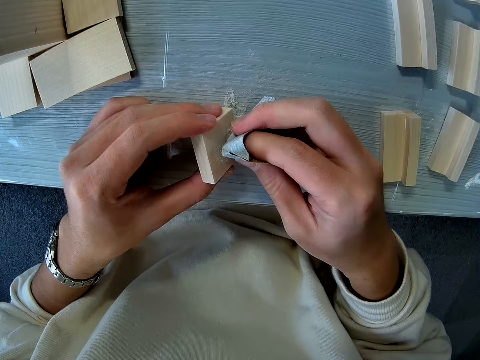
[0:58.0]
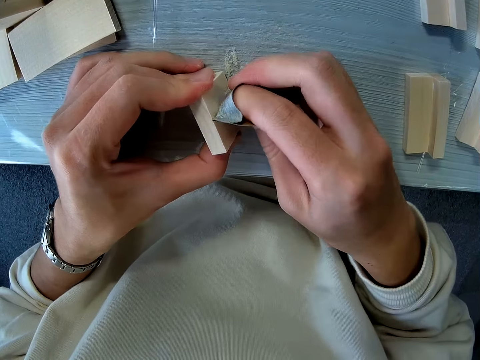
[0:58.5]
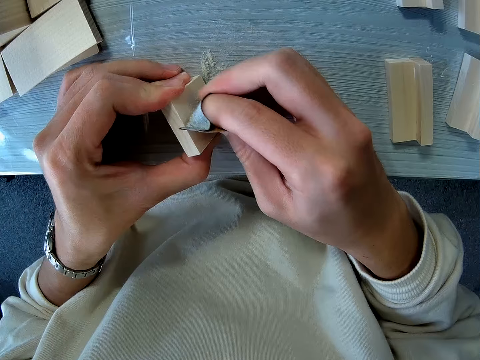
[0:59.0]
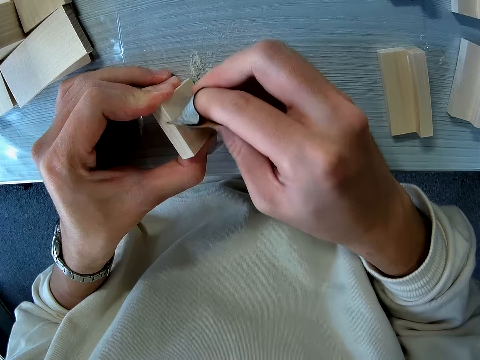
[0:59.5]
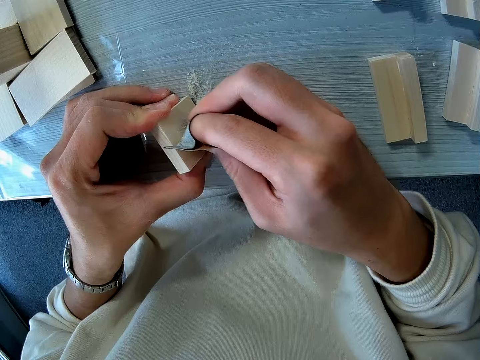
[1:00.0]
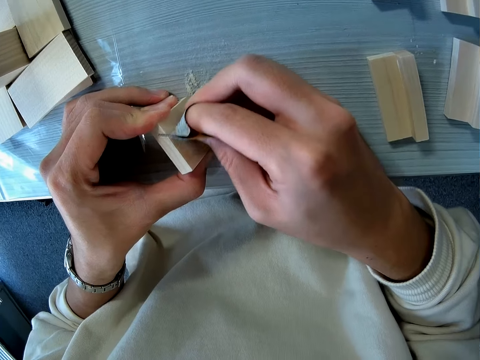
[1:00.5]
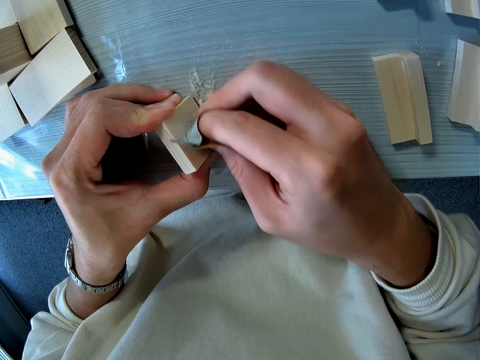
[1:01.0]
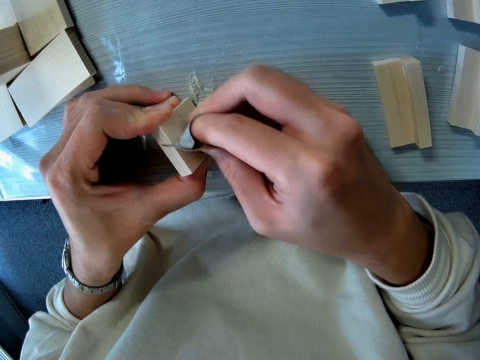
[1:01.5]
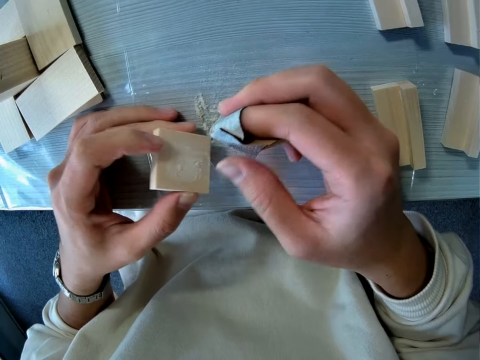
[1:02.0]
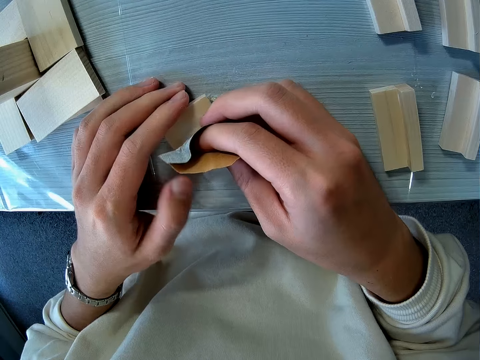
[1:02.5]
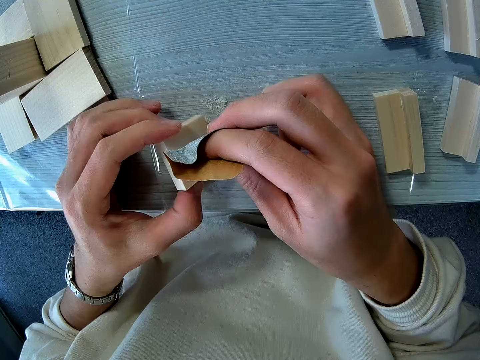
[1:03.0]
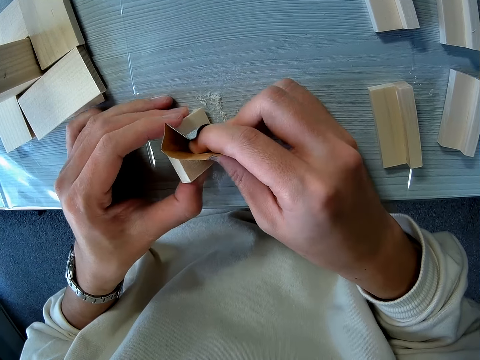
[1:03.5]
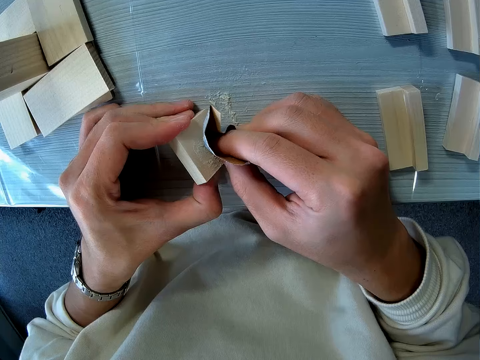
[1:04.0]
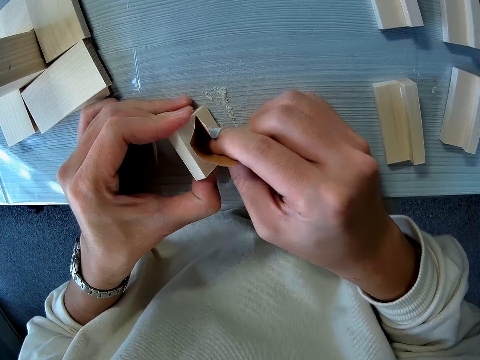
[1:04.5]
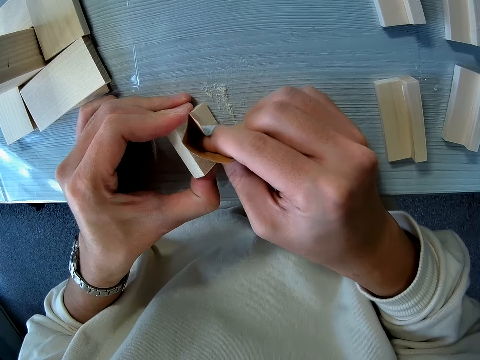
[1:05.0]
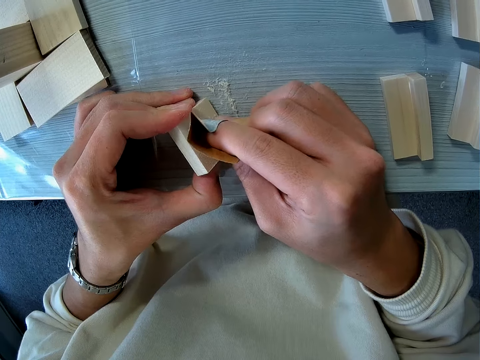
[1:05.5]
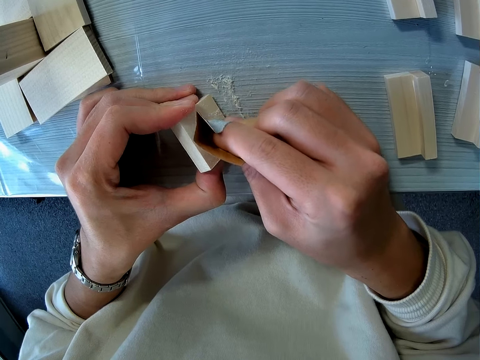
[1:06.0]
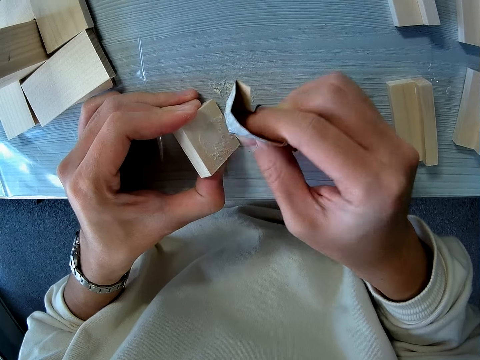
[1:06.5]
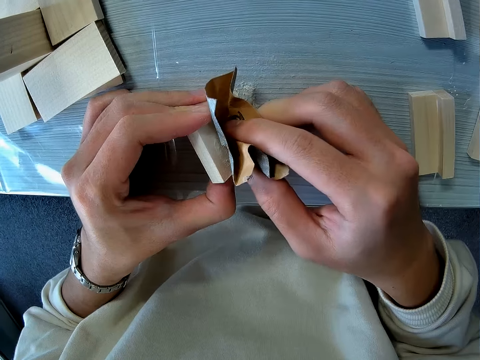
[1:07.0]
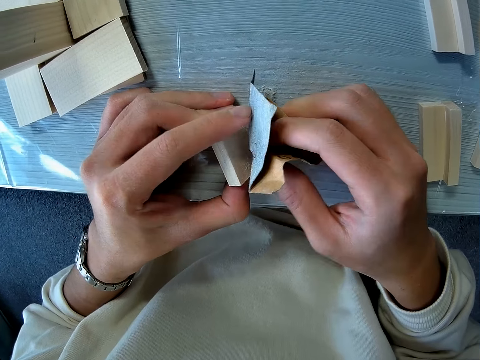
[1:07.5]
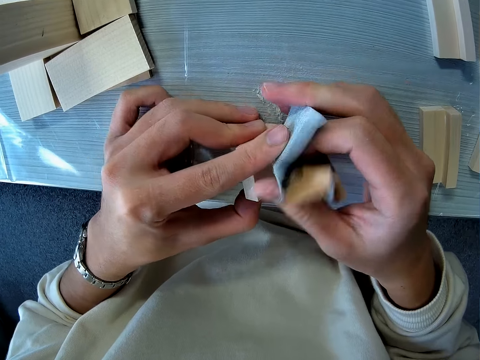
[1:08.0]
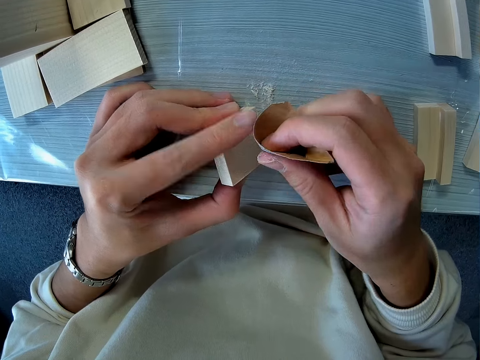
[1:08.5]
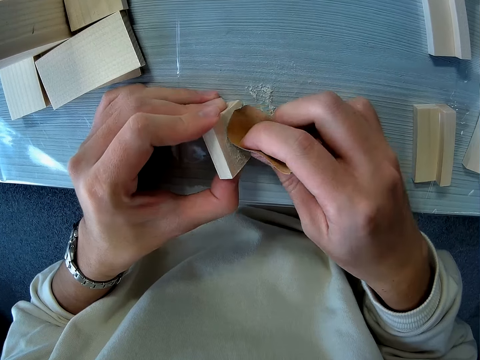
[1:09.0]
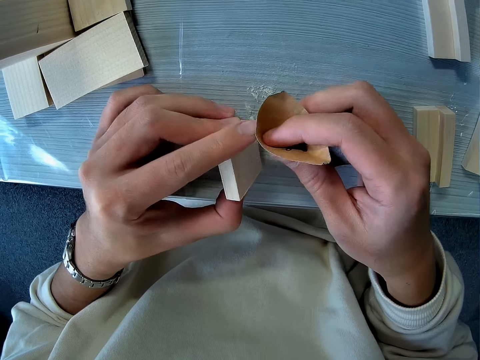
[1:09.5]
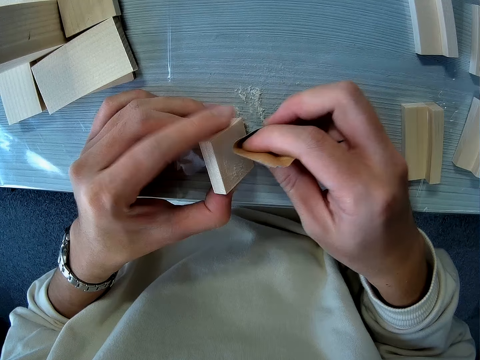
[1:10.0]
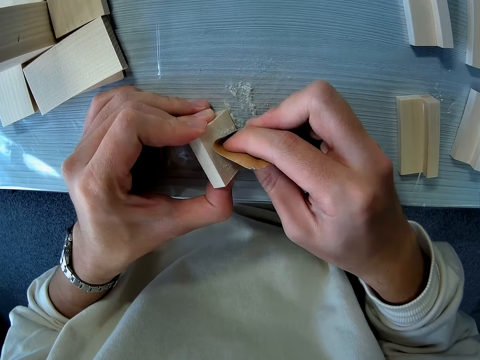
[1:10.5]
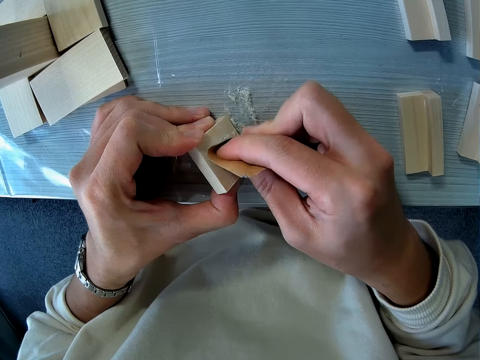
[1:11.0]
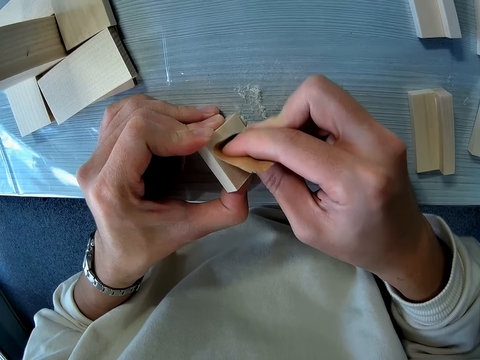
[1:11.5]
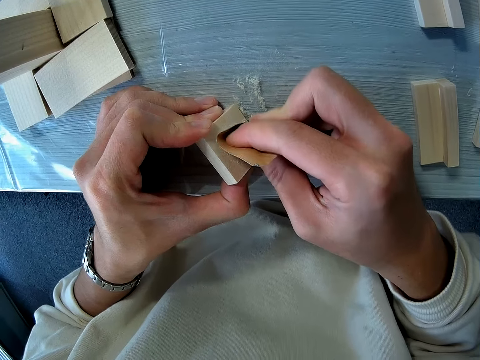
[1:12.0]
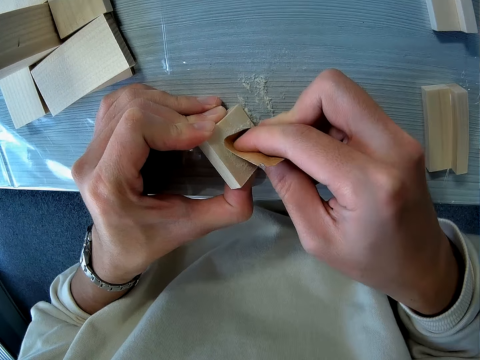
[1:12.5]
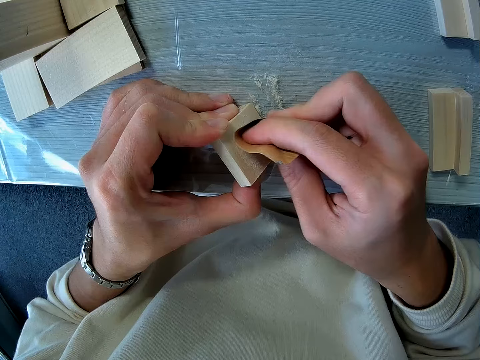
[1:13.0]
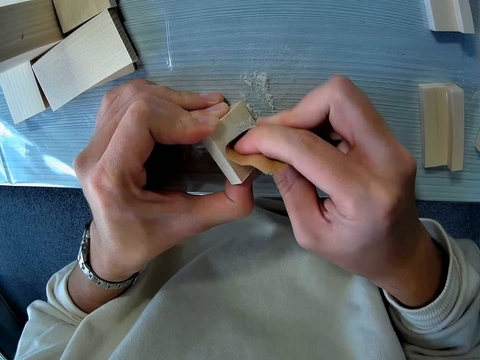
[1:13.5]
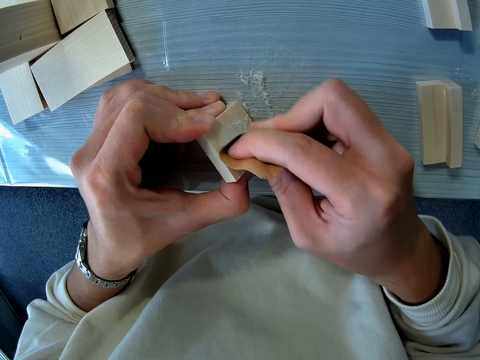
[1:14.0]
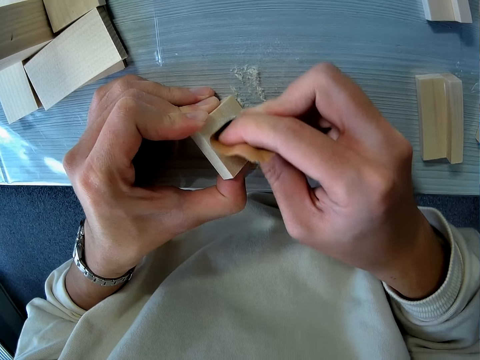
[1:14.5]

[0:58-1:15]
The camera wearer sands the wood with the sandpaper. They turn the wood. They sand the wood with the sandpaper. They fold the sandpaper. They sand the wood with the sandpaper. They adjust the sandpaper. They sand the wood with the sandpaper.

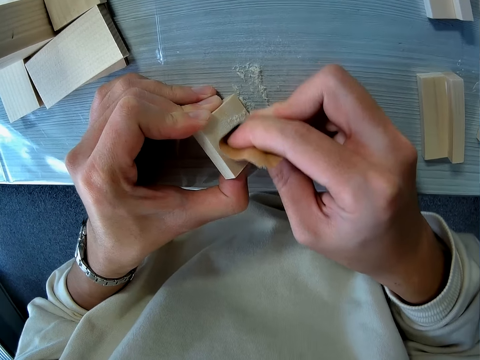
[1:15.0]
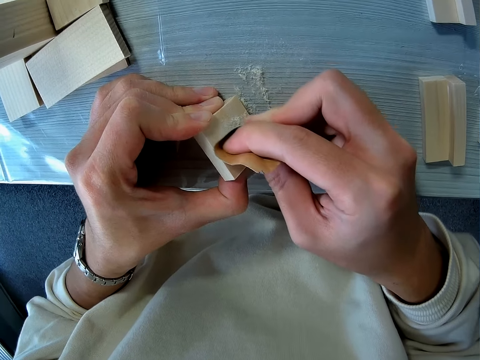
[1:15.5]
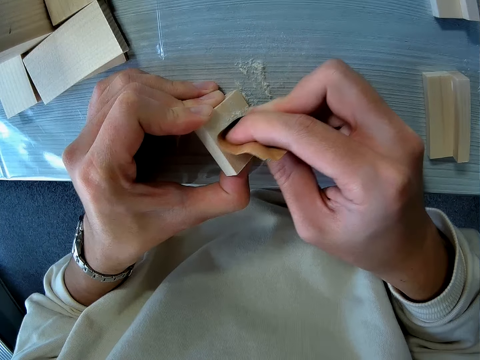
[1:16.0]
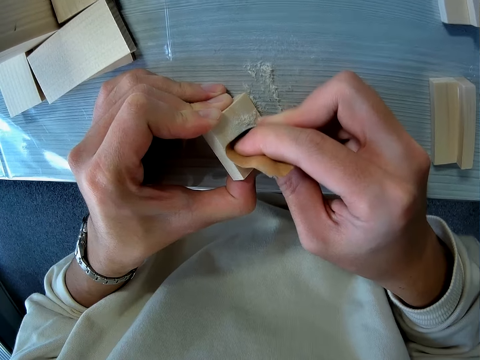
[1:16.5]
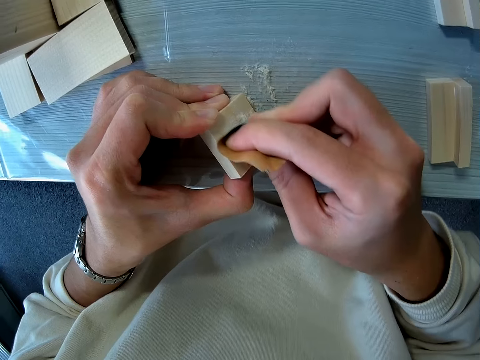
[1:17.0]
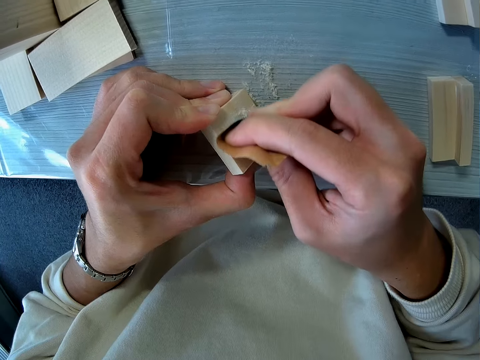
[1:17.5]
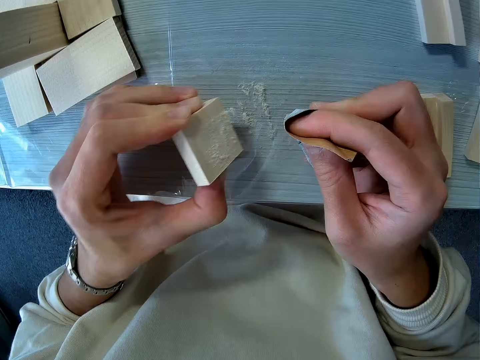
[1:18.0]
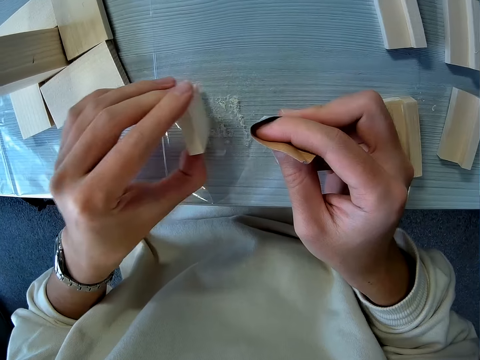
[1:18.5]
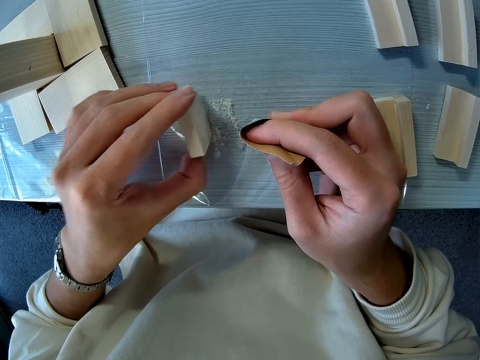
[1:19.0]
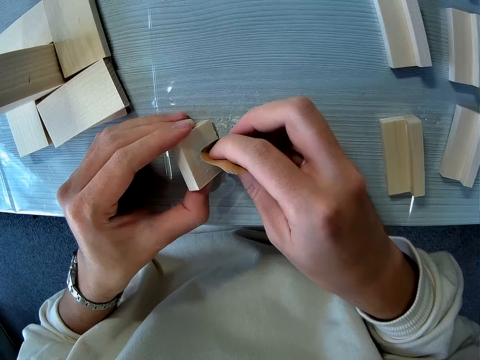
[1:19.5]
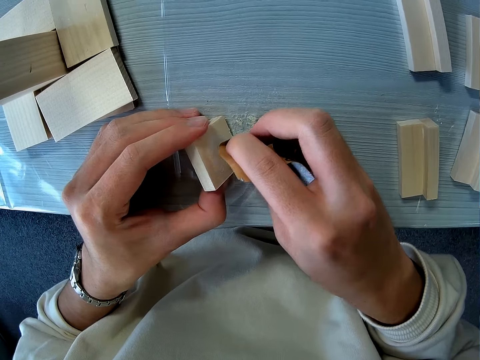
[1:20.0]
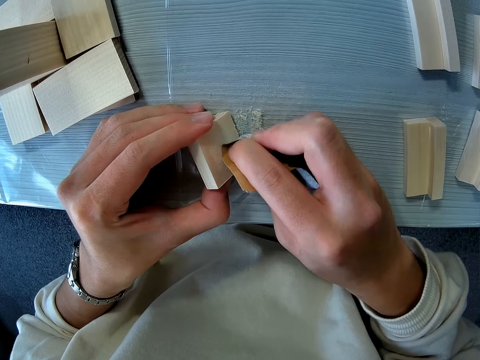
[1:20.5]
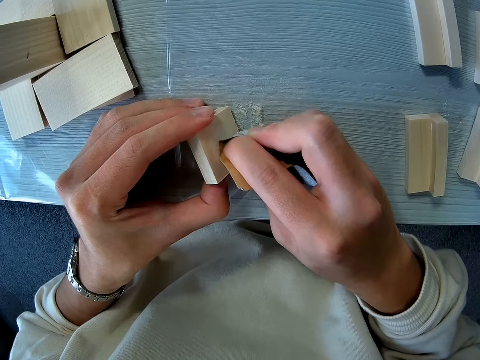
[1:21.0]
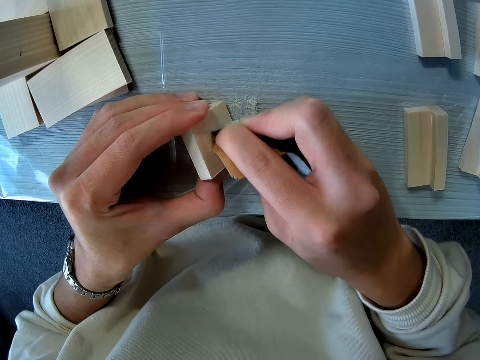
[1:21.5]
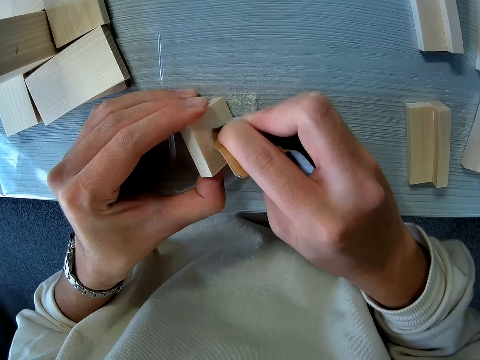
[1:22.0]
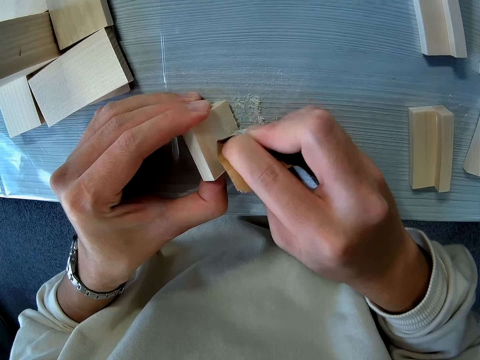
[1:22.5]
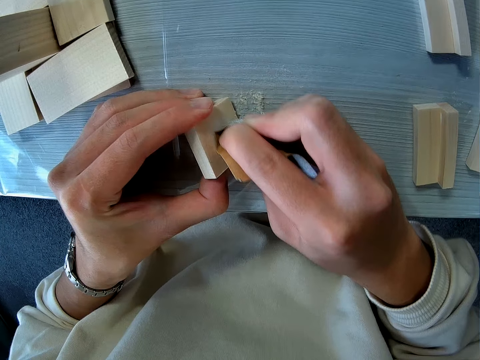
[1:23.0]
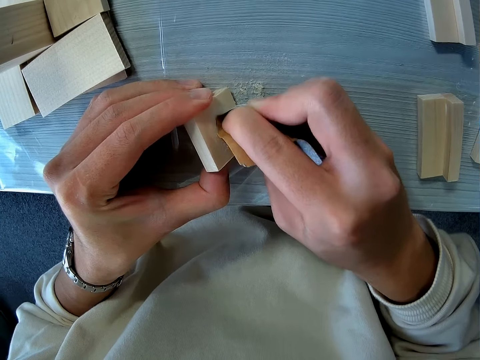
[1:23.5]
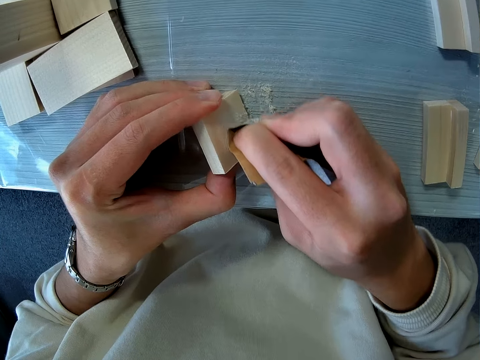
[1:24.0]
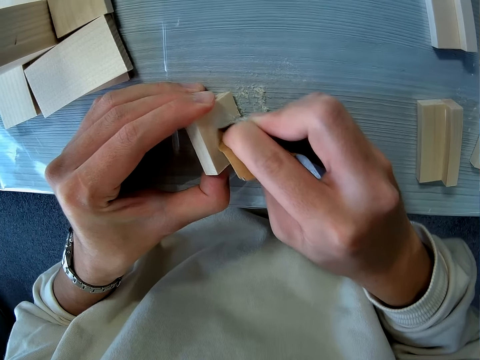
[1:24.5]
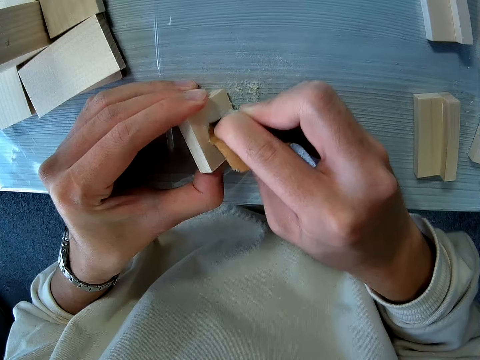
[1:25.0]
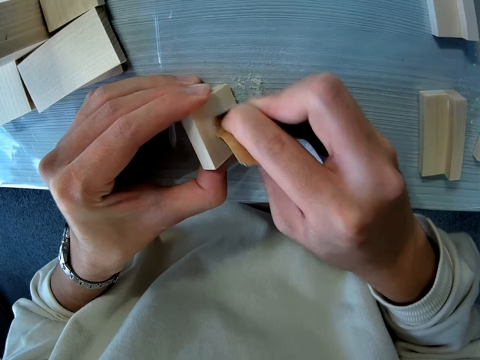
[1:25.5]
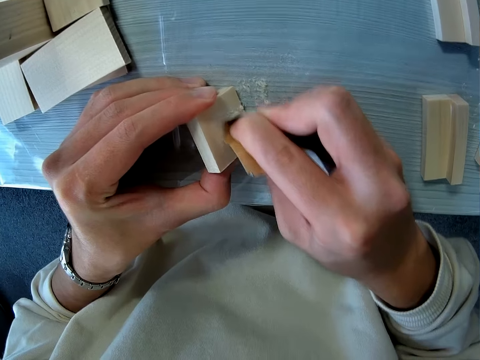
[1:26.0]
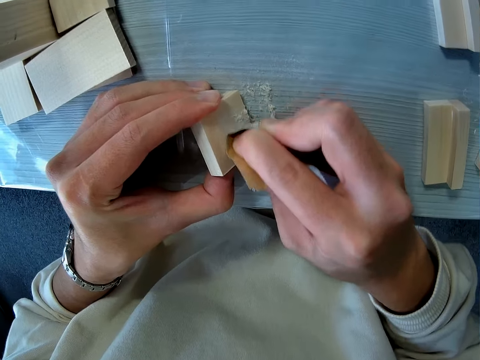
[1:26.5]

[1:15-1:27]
The camera wearer shakes off the wood chip from the wood. They sand the wood with the sandpaper.
